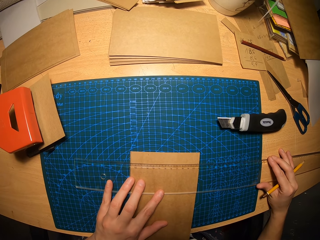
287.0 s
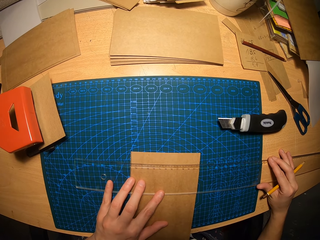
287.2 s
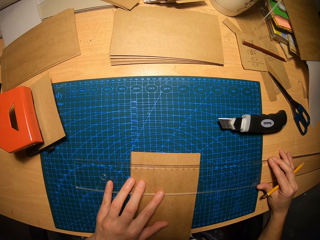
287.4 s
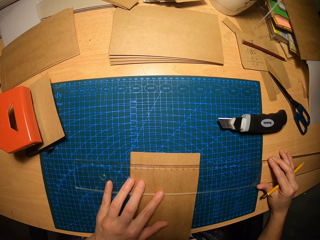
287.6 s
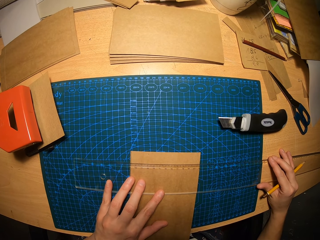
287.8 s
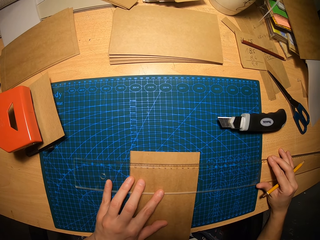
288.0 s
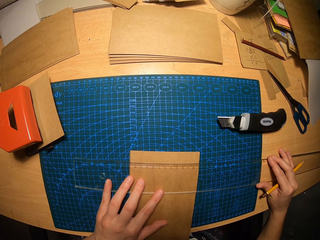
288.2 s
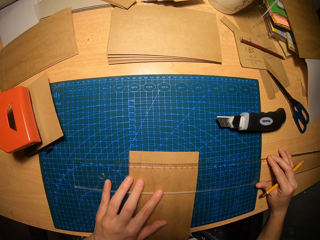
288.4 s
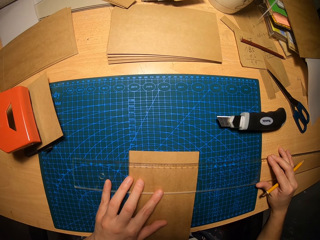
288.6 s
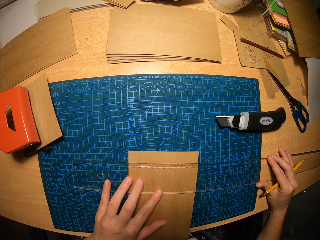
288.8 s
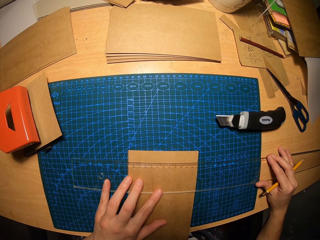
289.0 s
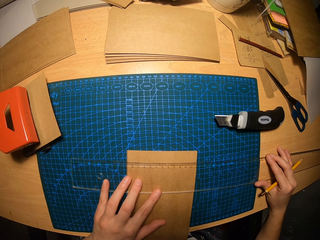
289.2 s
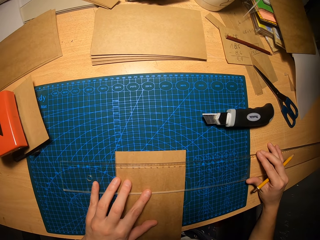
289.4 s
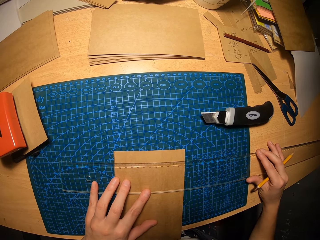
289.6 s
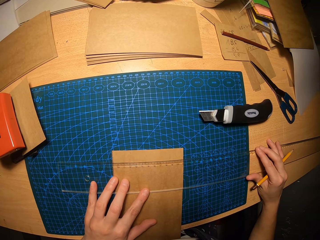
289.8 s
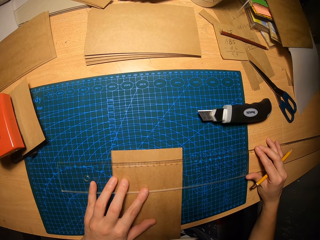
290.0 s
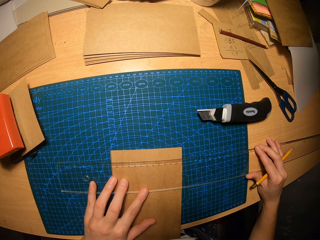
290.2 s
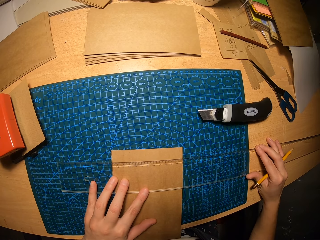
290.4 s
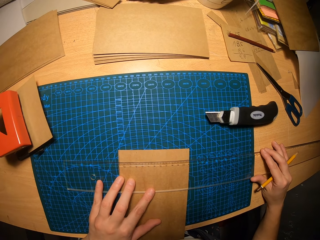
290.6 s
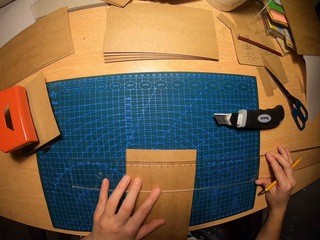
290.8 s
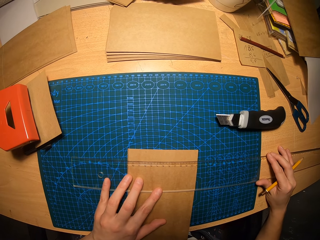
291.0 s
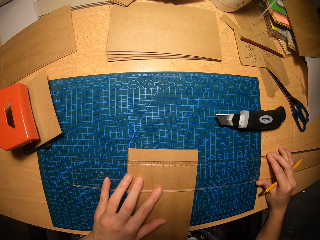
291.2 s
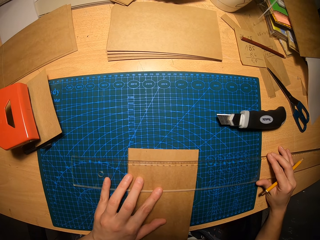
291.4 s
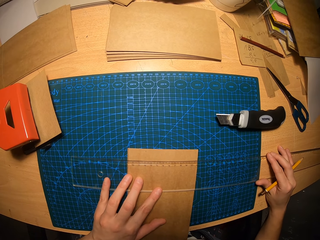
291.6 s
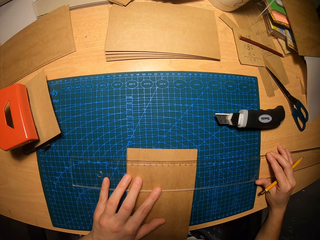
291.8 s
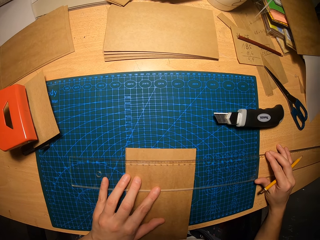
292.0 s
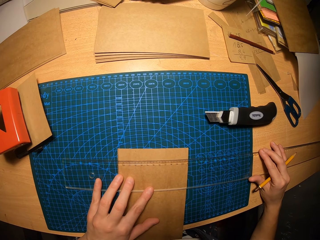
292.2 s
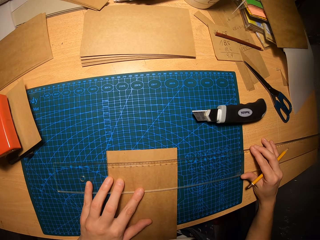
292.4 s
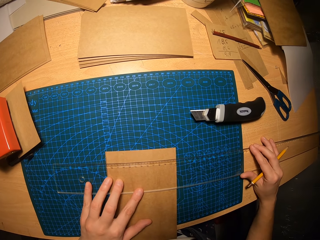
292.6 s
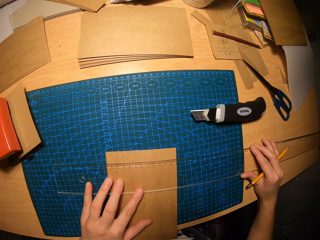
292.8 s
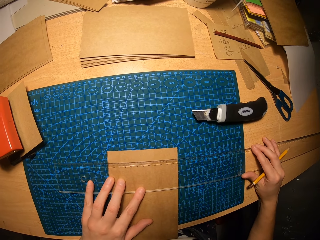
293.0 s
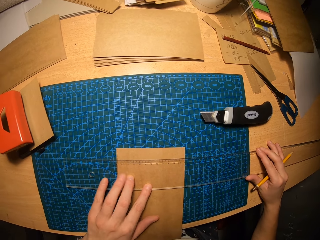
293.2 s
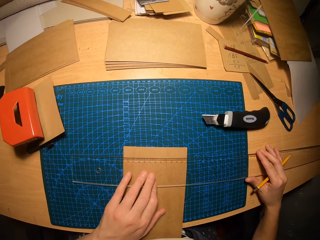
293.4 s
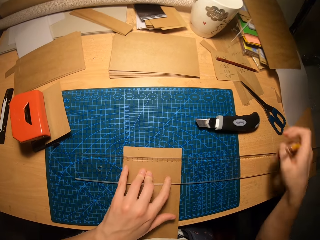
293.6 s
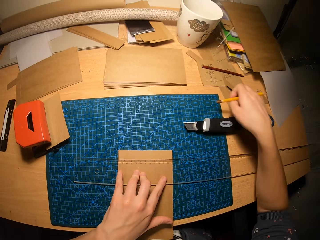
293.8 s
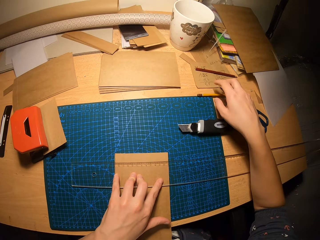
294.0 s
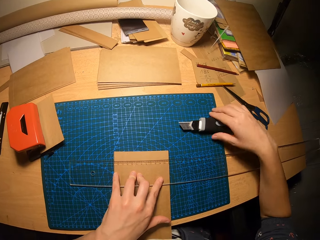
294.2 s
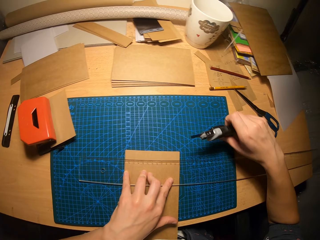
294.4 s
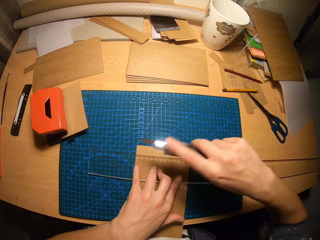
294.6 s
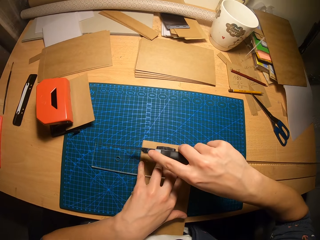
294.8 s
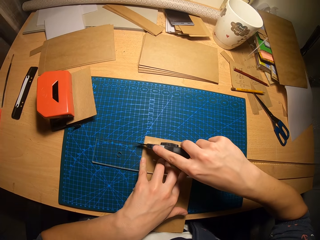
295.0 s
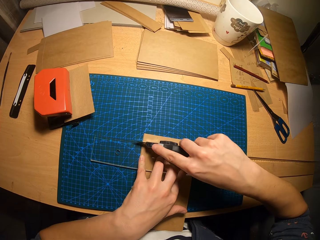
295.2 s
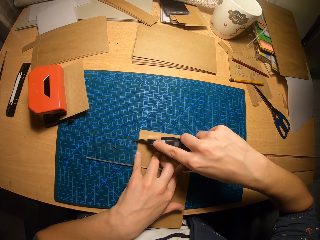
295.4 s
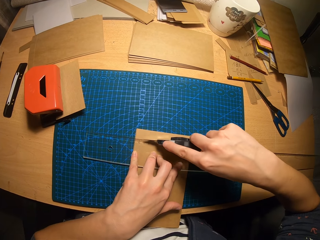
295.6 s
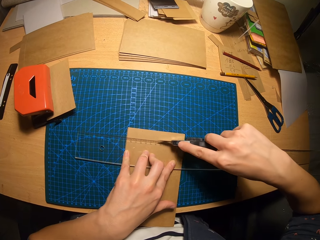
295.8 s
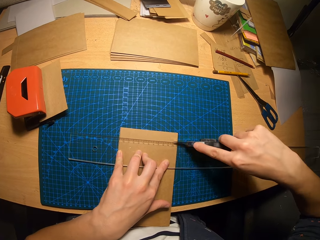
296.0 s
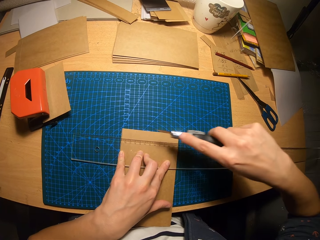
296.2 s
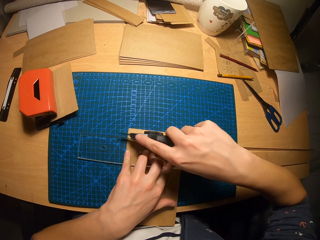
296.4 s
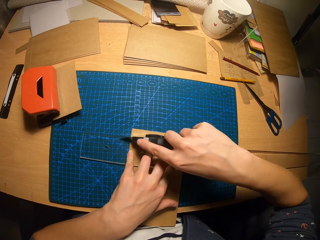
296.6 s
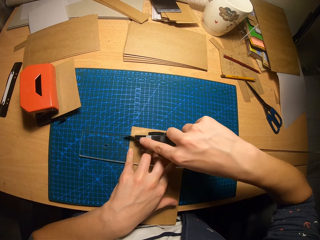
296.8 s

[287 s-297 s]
The camera wearer looks around. They drop the pencil on the table. They pick up a retractable blade or knife from the table. They move the retractable blade across the carton paper and cut the paper with the knife. They move the retractable blade across the carton paper again.

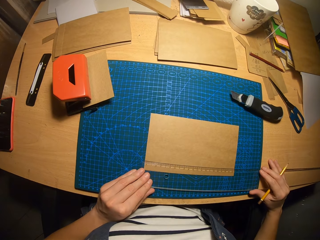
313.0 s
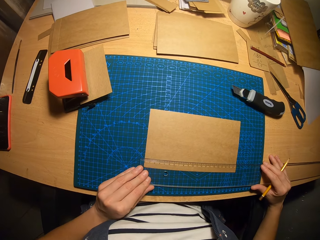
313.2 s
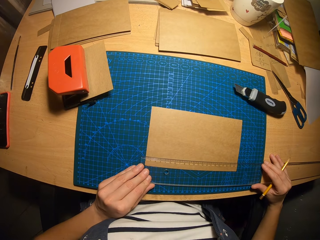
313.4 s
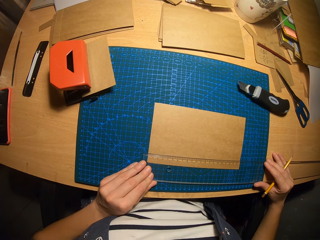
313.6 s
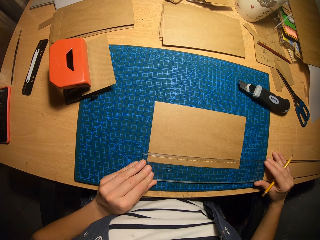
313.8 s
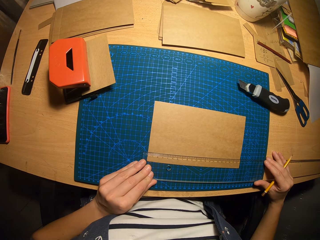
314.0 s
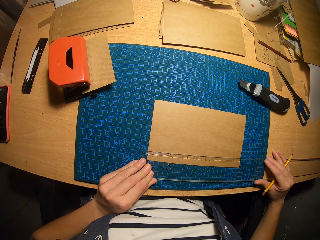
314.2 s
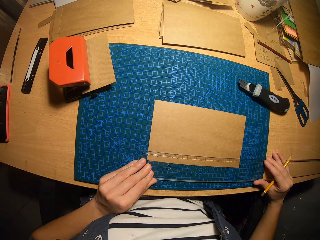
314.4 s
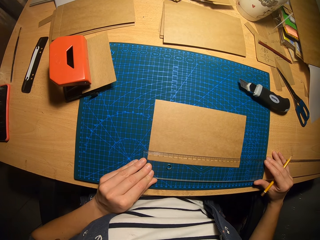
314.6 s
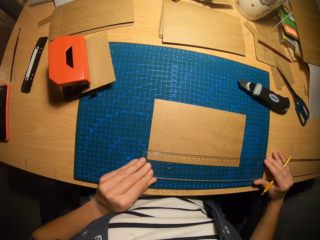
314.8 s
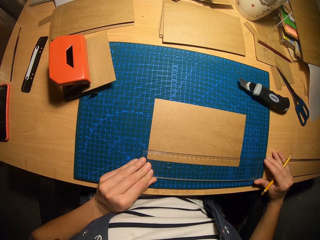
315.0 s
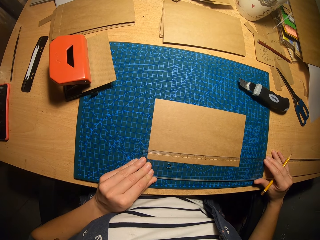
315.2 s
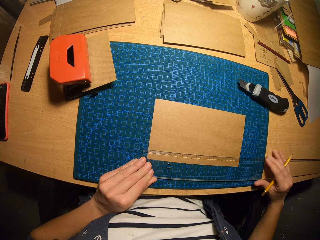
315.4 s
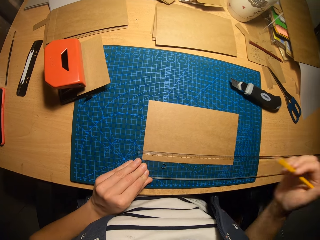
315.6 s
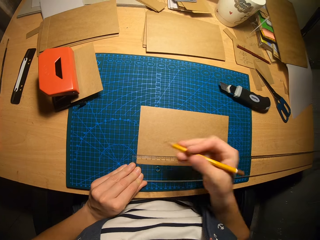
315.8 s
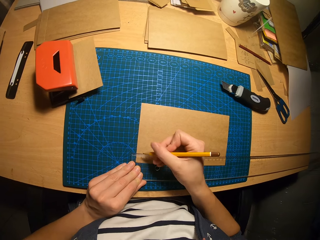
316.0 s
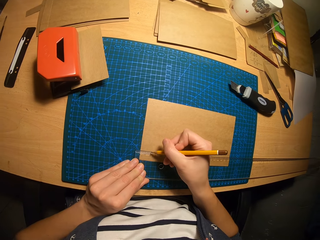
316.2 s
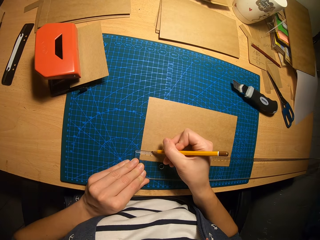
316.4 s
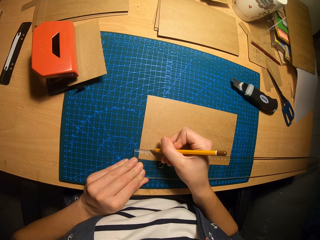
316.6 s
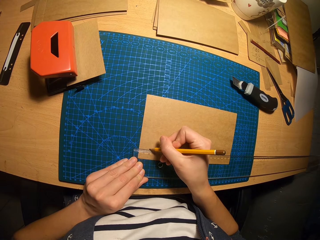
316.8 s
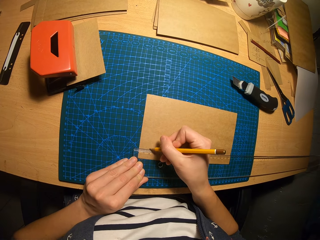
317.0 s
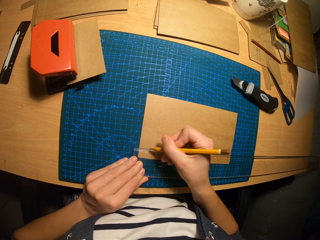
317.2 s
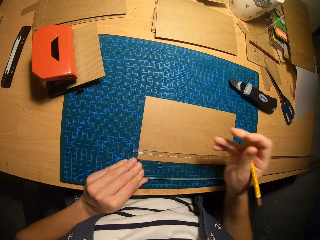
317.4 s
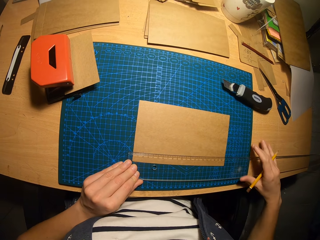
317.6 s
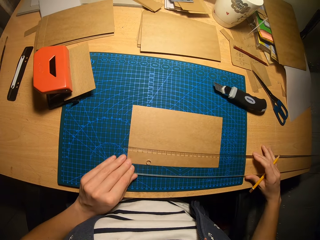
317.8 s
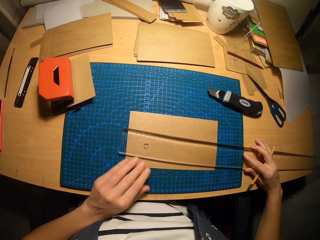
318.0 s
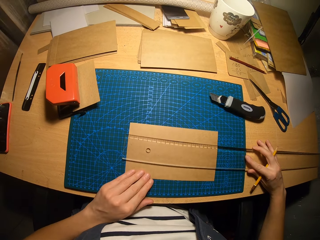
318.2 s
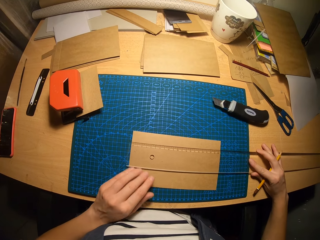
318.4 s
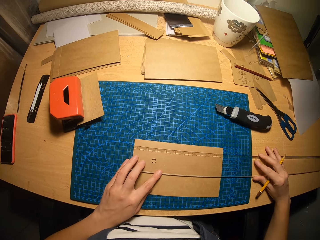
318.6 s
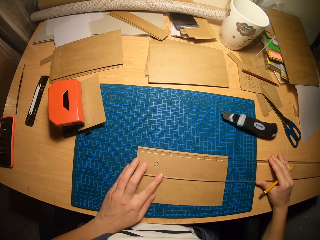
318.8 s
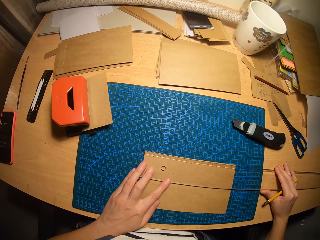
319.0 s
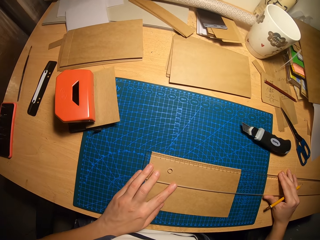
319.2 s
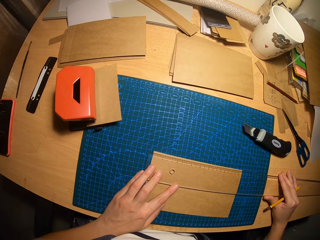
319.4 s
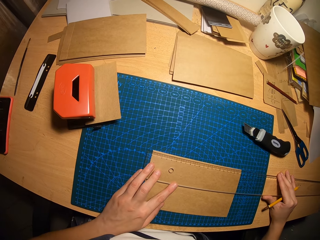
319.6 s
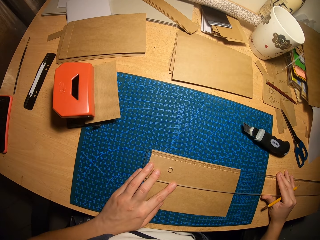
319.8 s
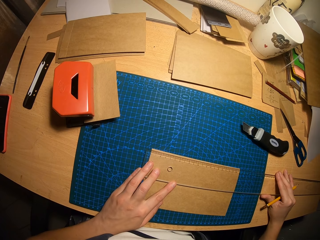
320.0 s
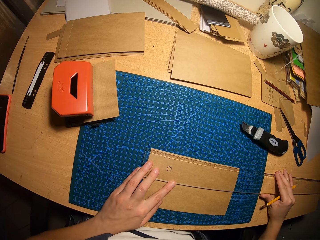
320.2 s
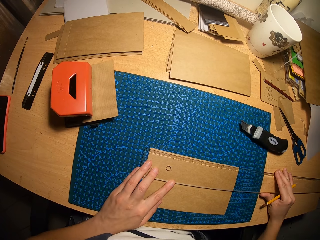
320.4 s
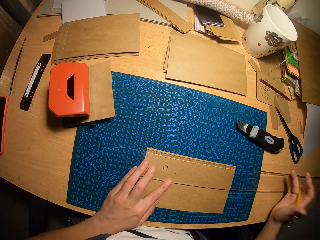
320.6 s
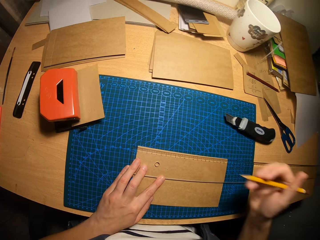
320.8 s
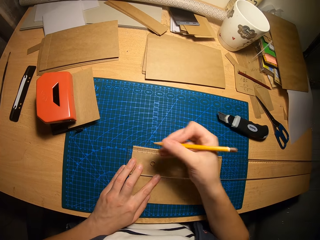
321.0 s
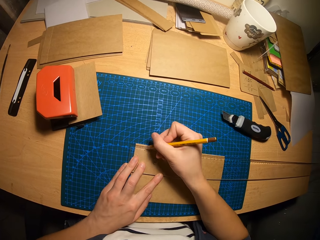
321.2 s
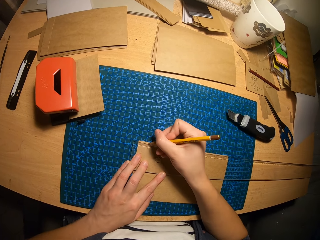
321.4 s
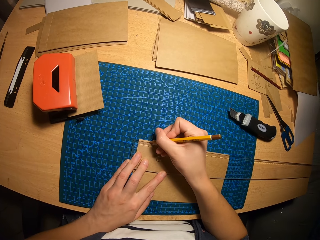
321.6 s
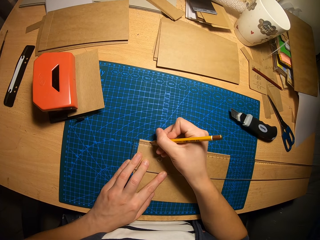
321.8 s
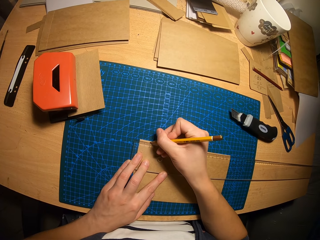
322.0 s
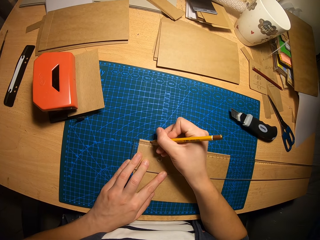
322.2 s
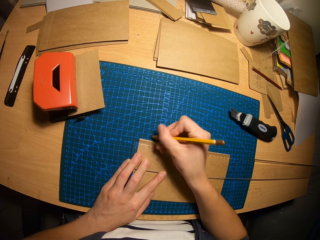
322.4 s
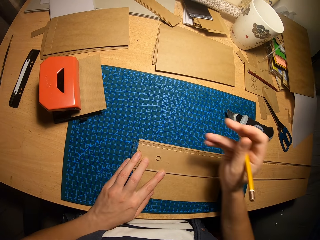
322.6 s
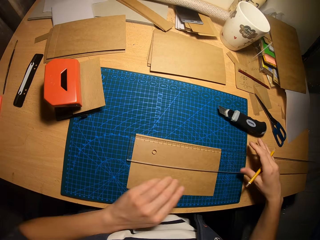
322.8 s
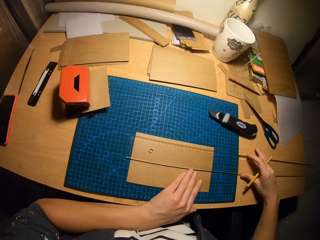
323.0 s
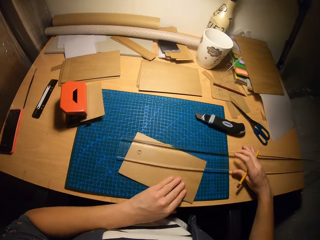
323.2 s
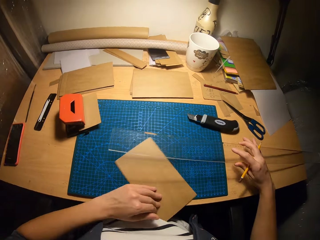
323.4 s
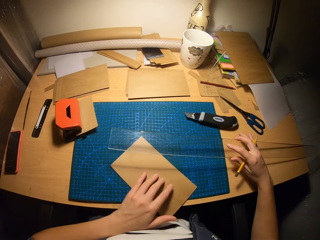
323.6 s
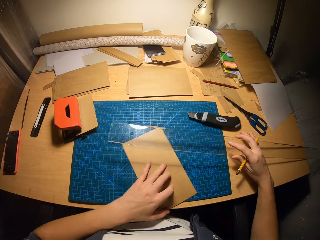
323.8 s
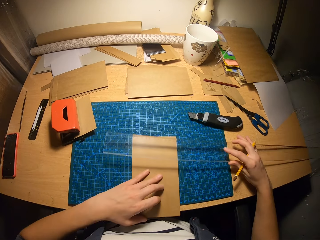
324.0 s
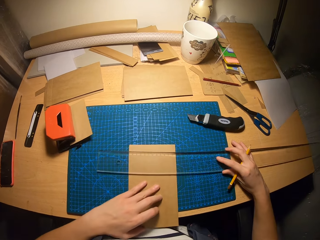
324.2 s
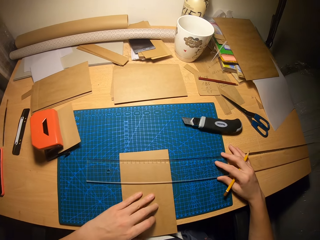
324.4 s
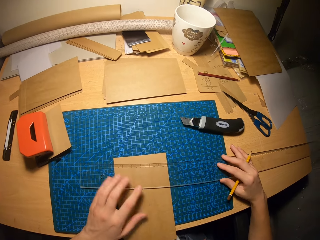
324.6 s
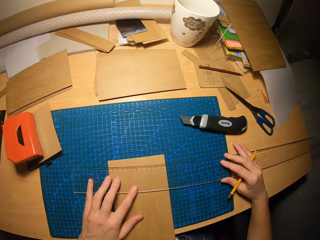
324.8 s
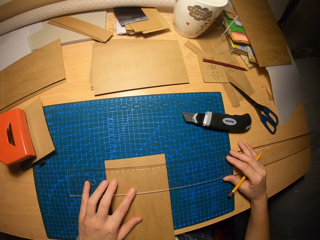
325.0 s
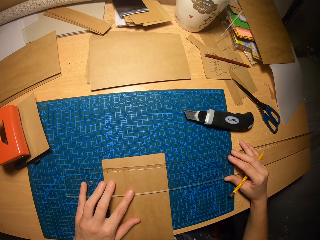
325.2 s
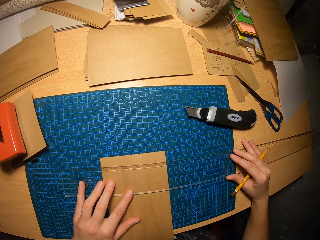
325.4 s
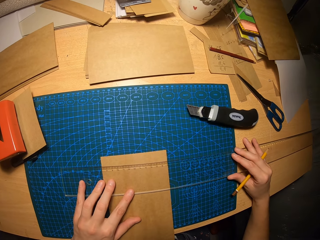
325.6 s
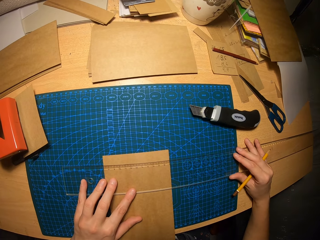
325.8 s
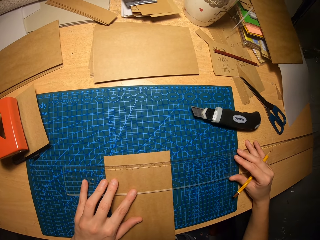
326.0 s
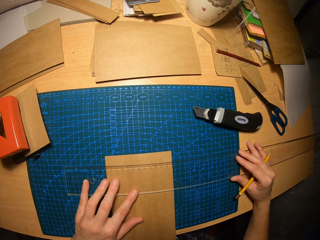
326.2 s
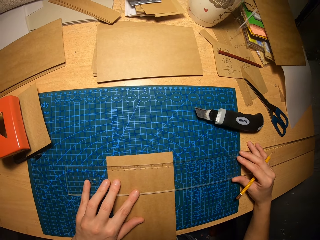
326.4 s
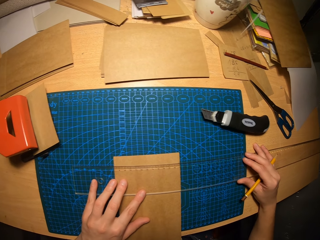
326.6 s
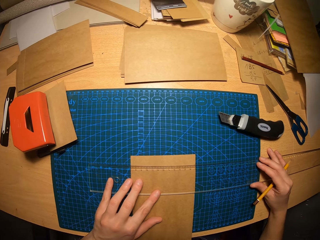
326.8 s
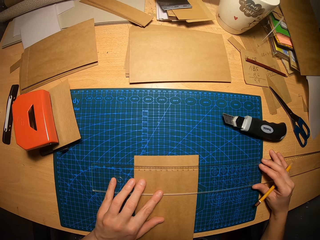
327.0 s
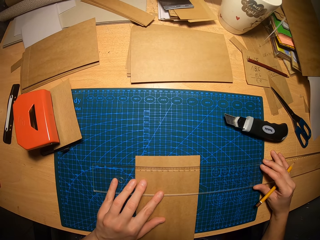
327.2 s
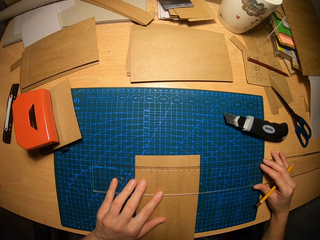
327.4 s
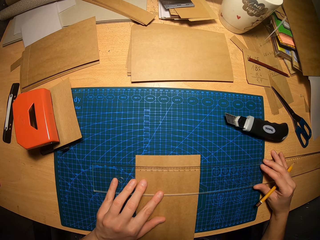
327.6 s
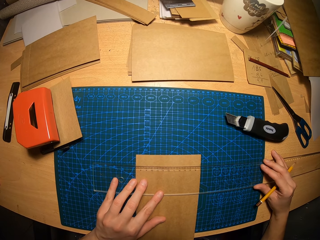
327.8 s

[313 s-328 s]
The camera wearer measures the paper with a ruler. He marks a point on the carton paper with the pencil. He adjusts the carton paper and the ruler on the table and moves the ruler to the other side of the paper. He measures the paper with the ruler. He marks a point on the carton paper with the pencil. He picks up the ruler from the table with his right hand, turns the carton paper on the table with his left hand, places the ruler on the carton paper, and measures the paper with the ruler.
